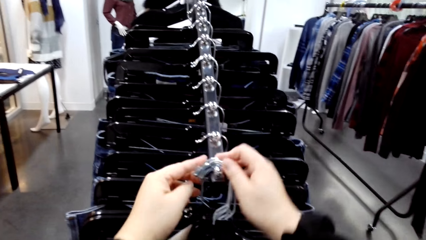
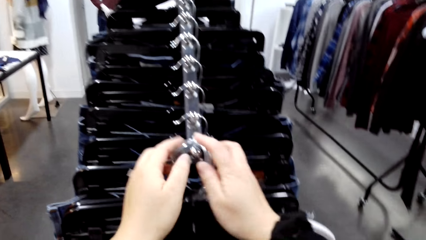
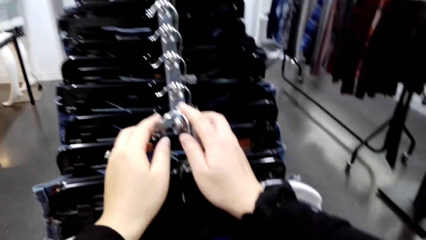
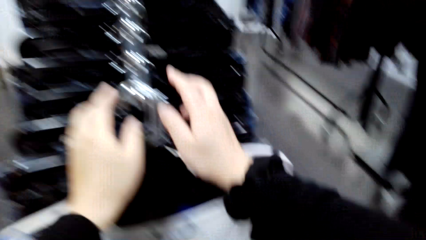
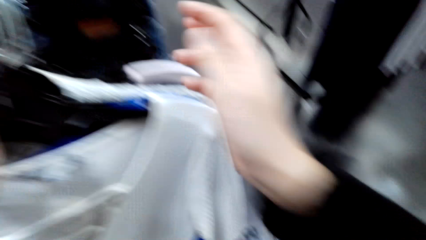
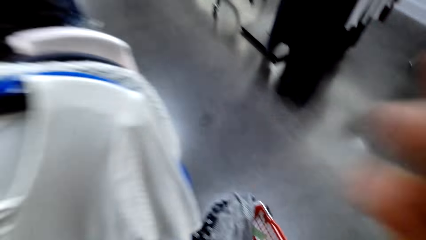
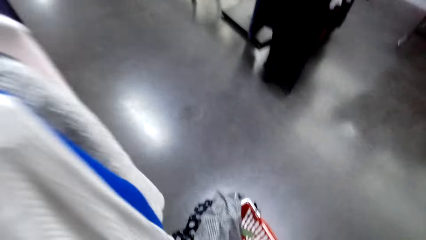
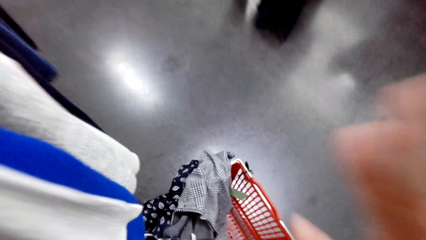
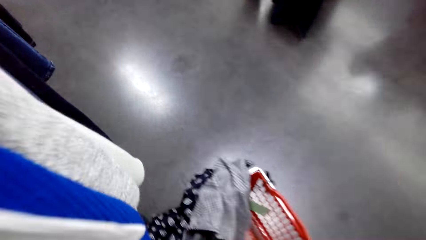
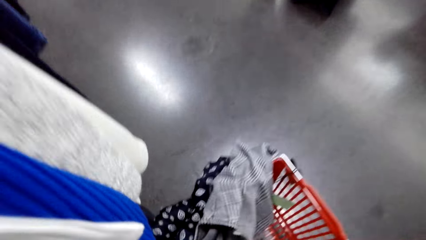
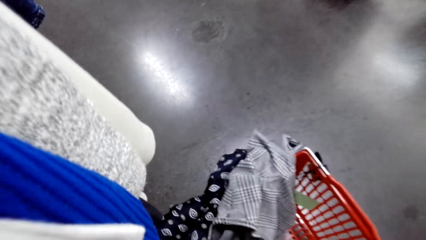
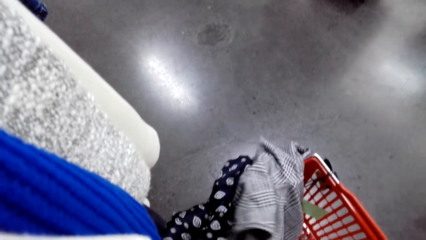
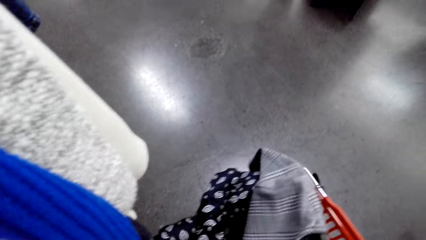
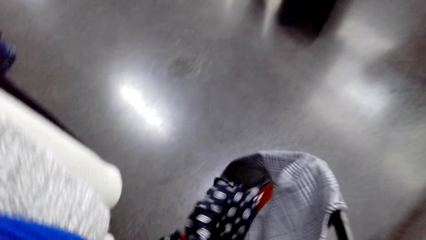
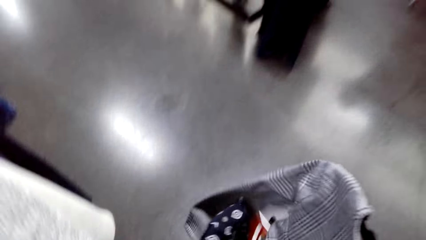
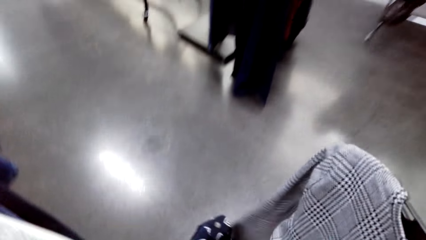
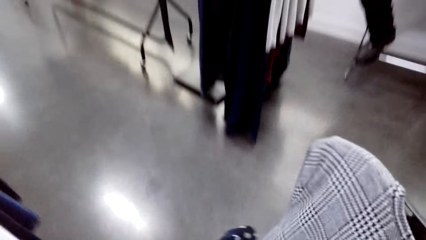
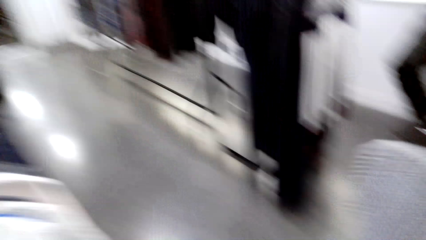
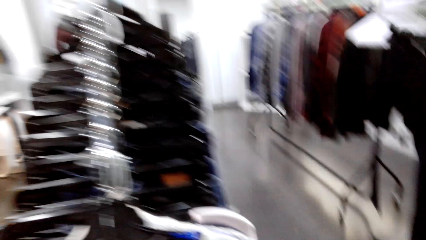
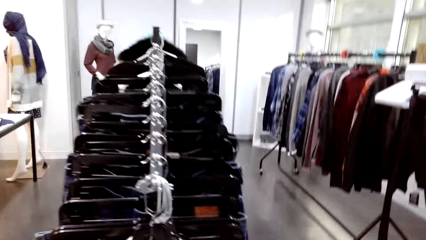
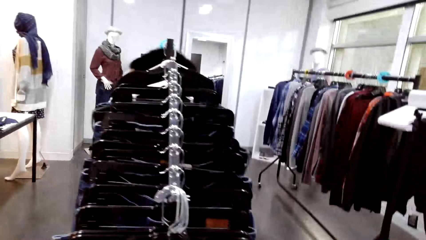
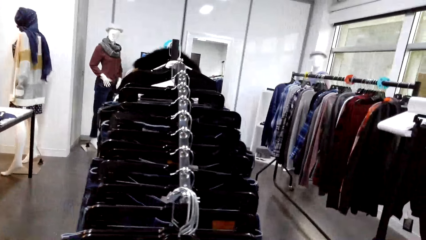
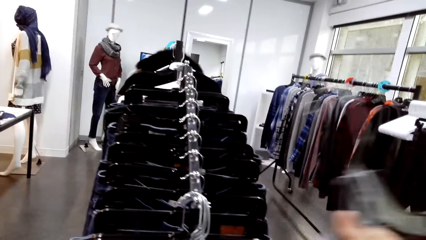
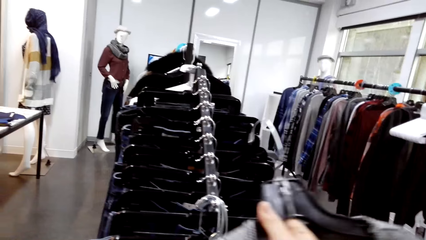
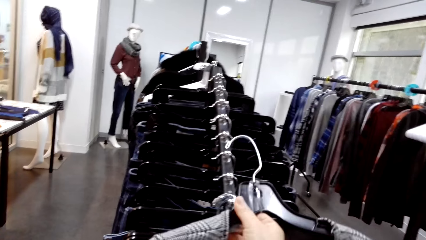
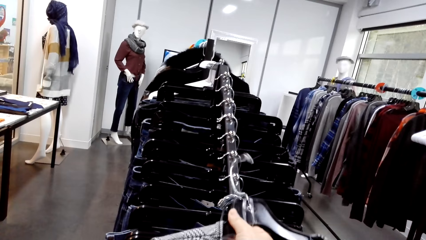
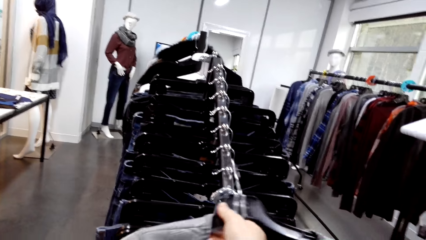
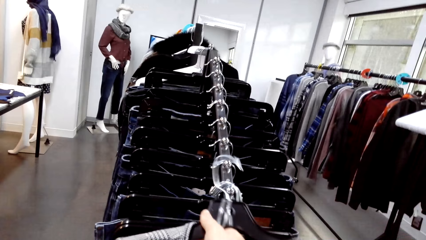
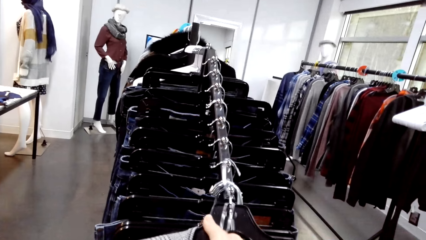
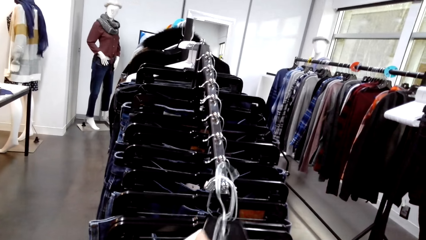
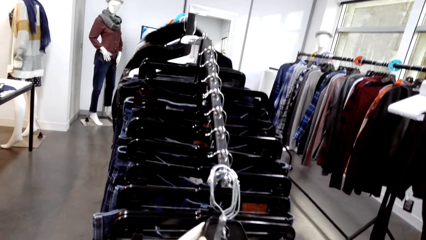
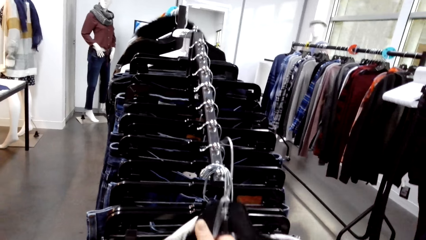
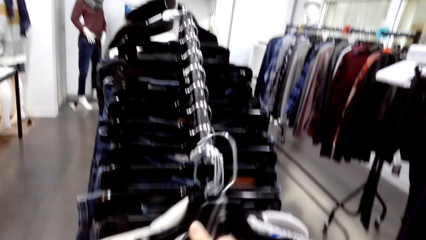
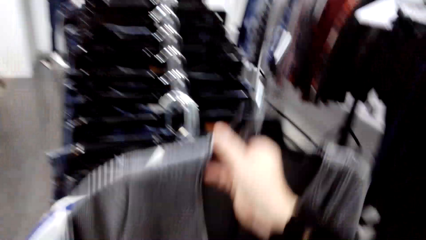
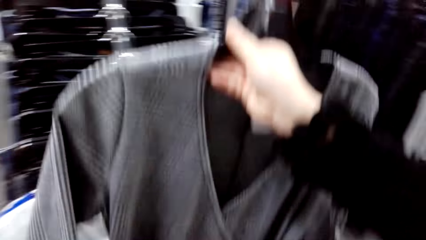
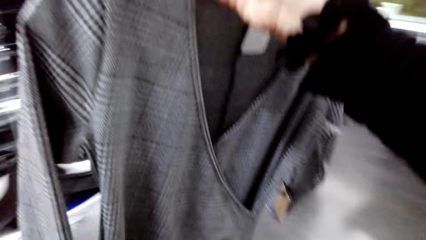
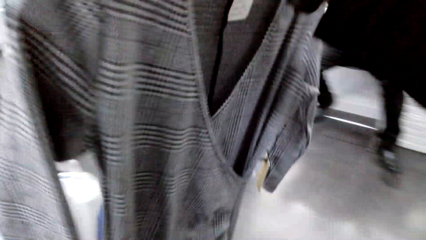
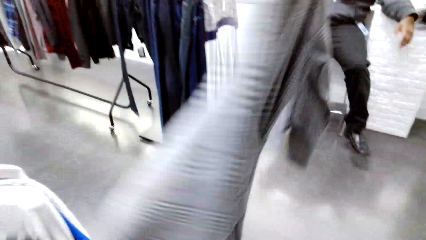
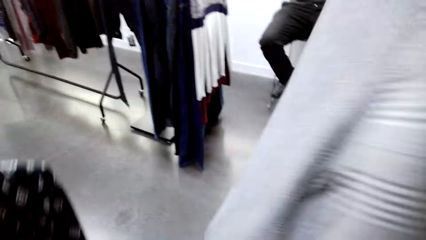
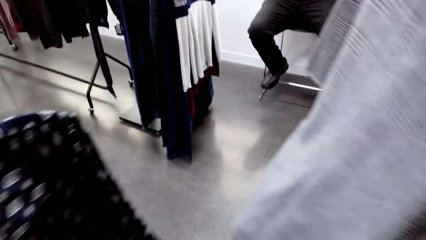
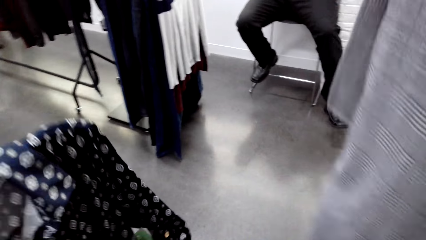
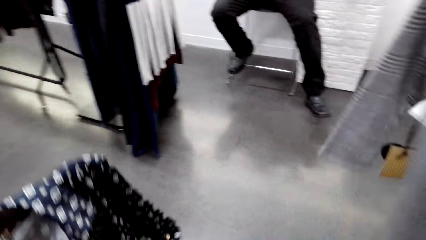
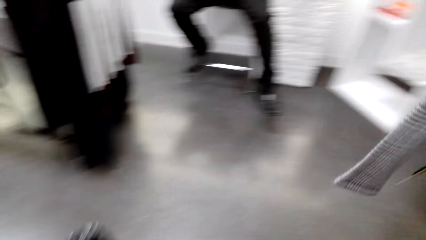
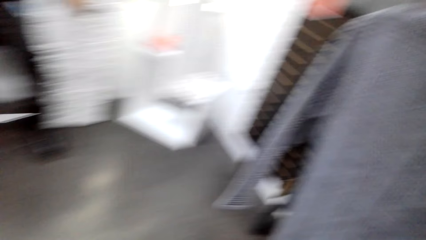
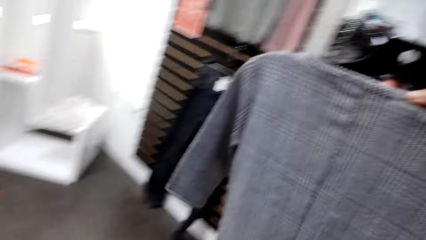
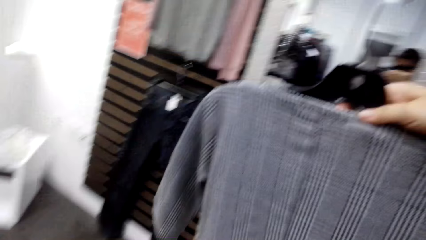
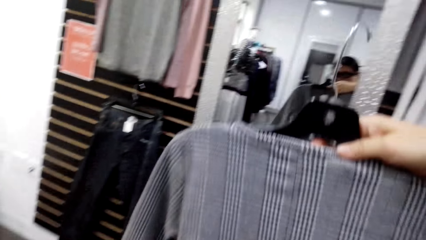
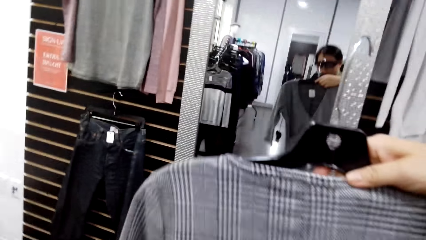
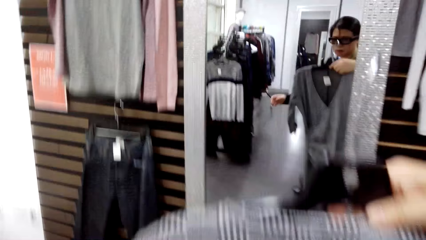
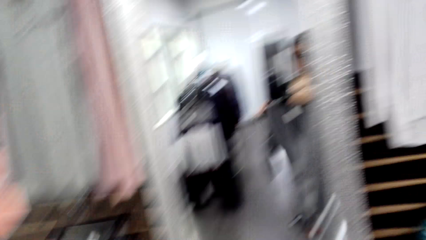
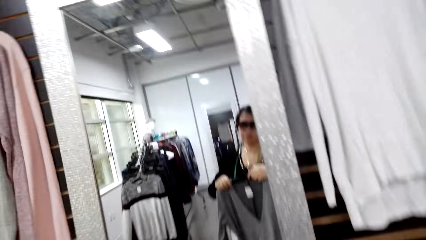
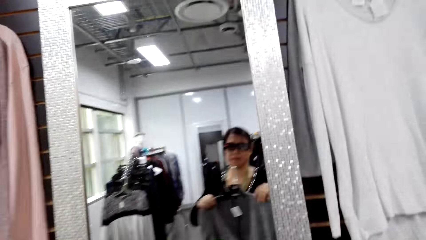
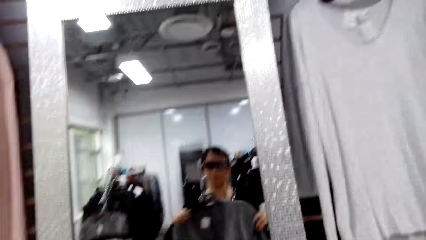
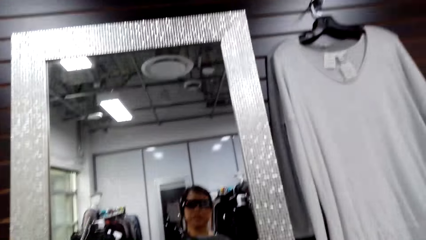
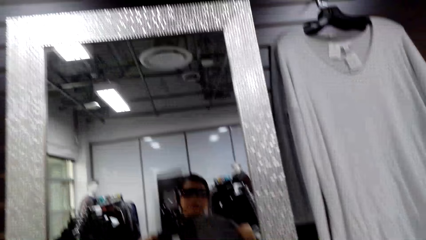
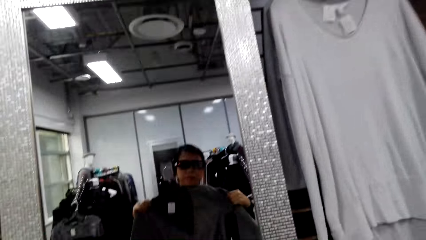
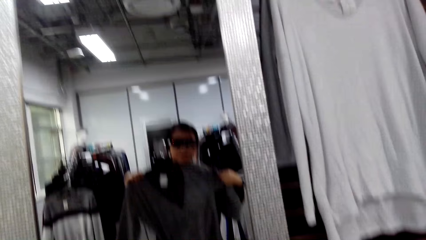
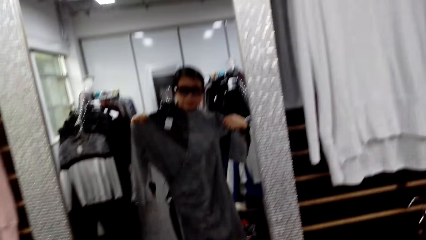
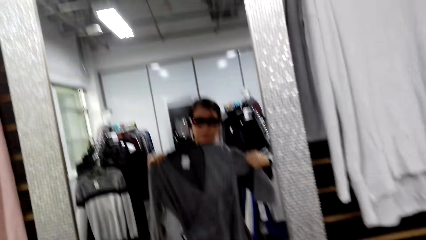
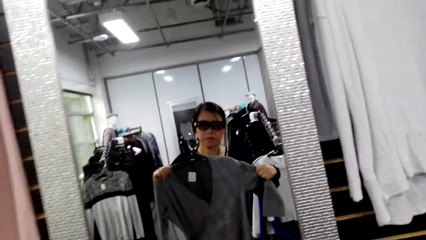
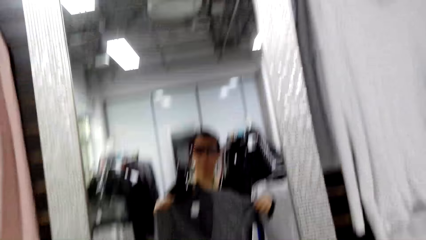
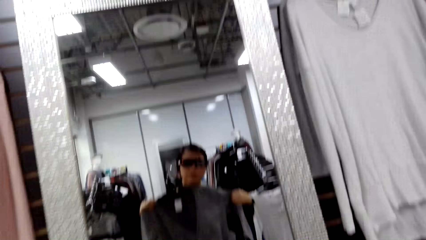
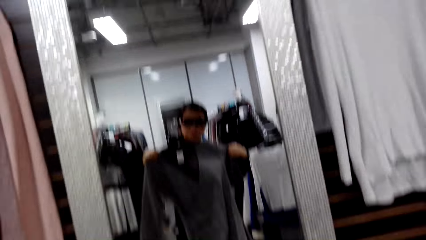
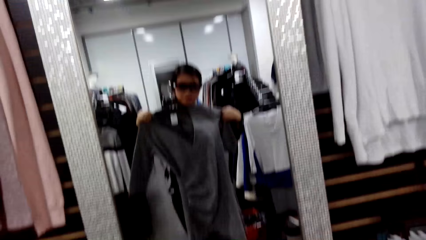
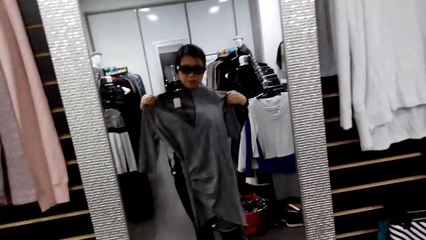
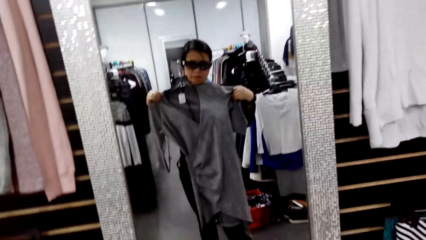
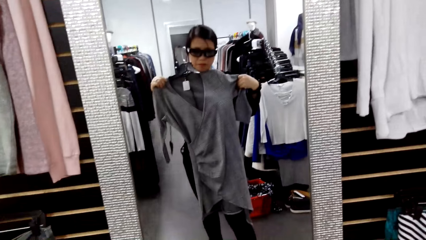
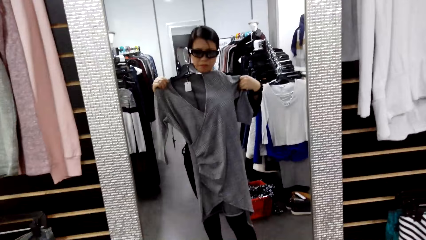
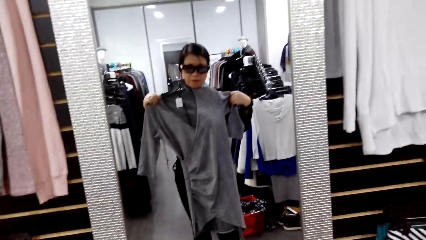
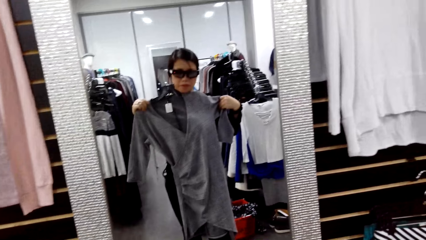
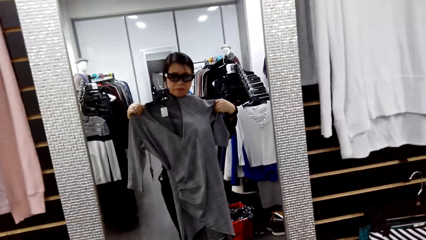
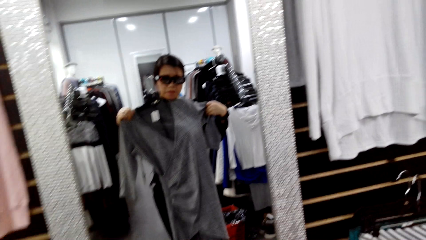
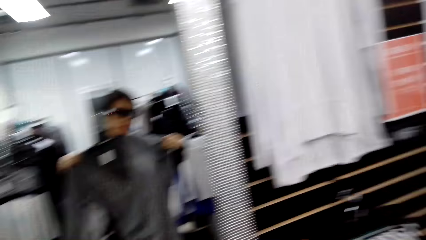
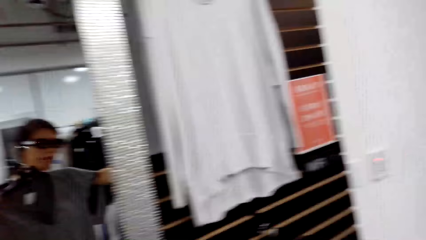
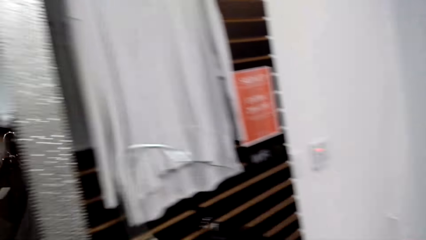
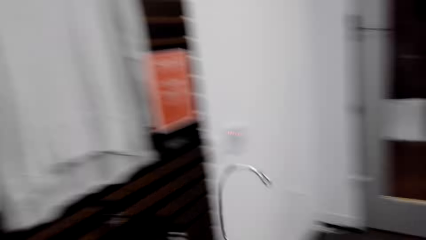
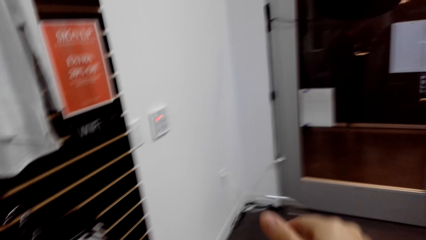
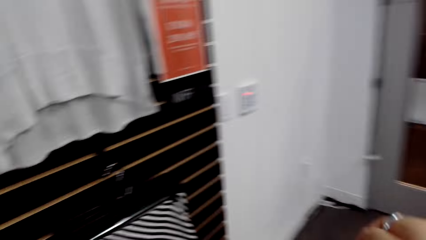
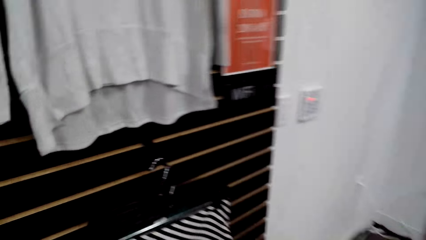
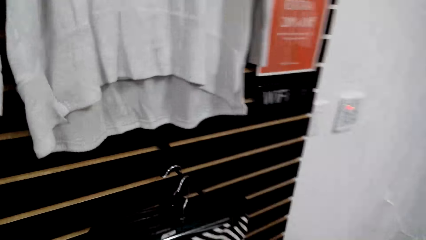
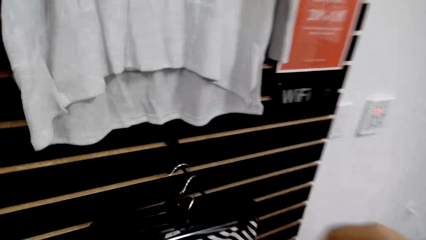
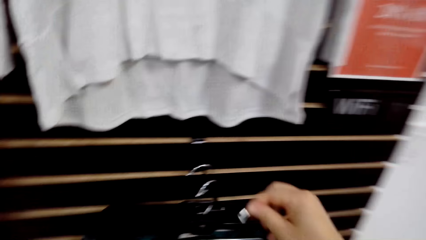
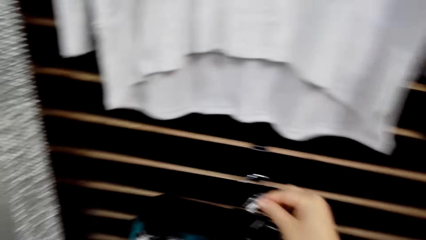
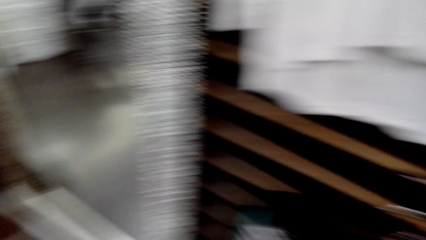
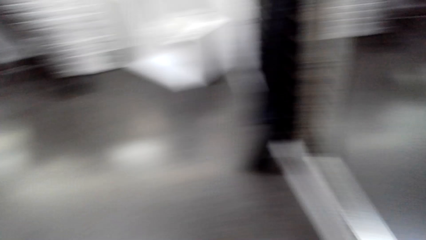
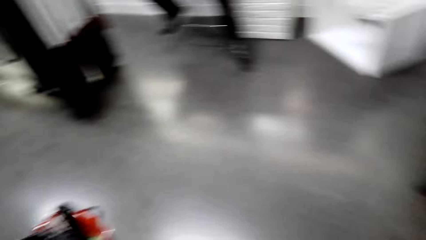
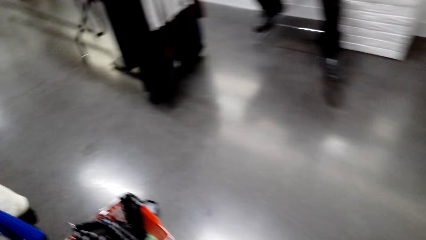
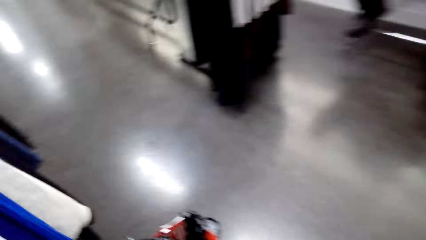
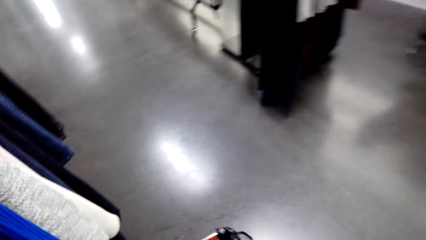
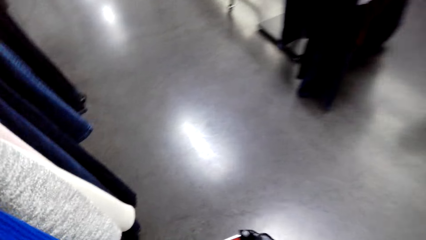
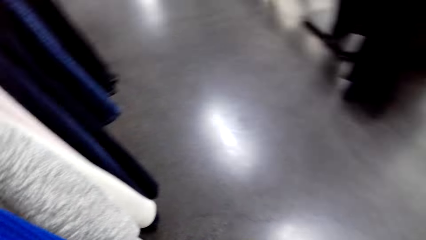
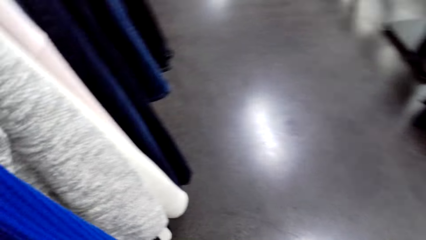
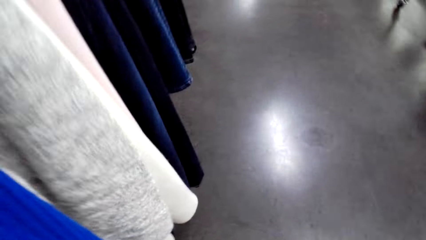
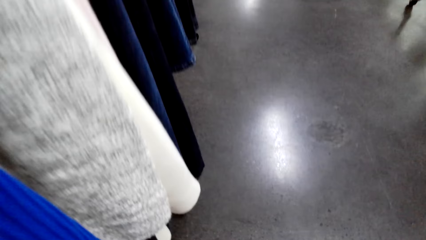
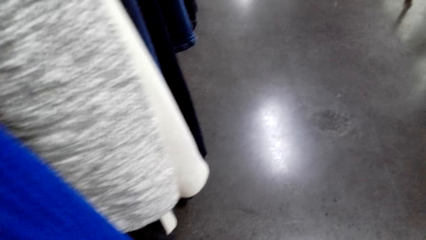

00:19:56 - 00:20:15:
The camera wearer picks a dress. They look at the cloth in the mirror. They put a hanger on a stand. They hang the dress on a hook.
